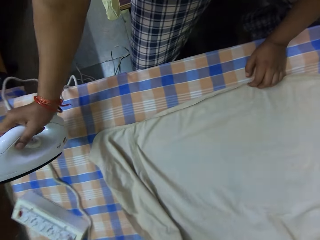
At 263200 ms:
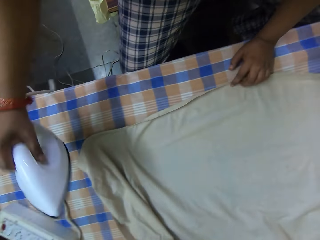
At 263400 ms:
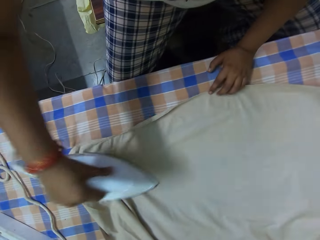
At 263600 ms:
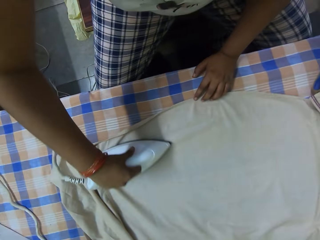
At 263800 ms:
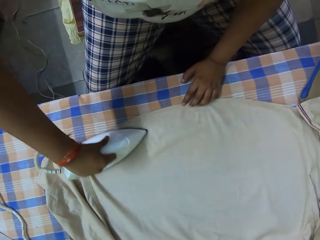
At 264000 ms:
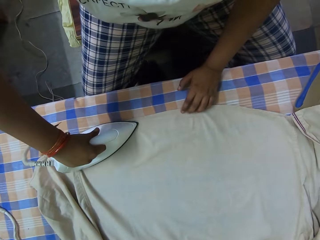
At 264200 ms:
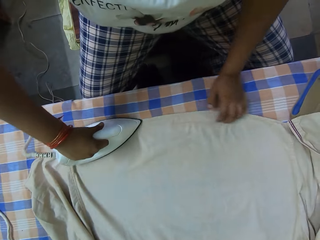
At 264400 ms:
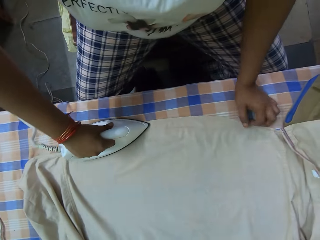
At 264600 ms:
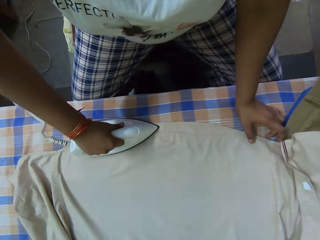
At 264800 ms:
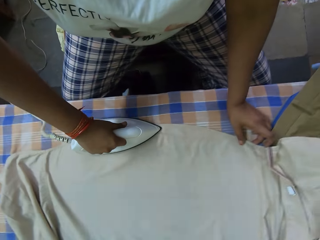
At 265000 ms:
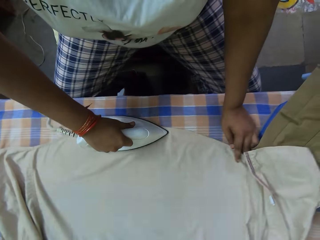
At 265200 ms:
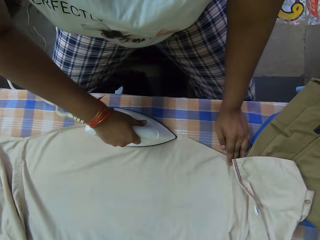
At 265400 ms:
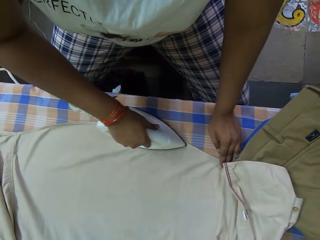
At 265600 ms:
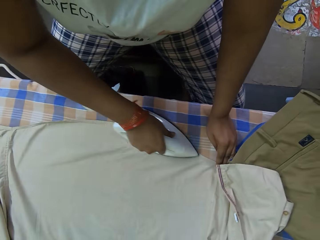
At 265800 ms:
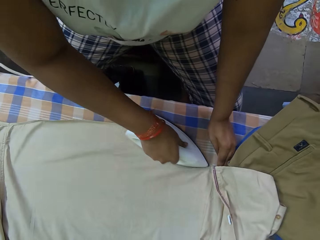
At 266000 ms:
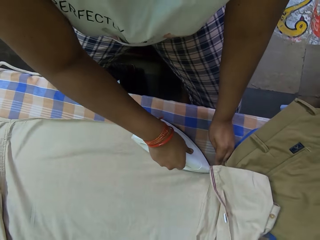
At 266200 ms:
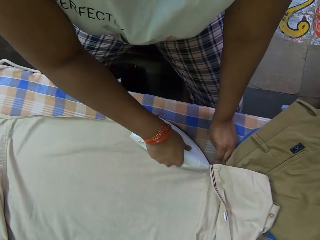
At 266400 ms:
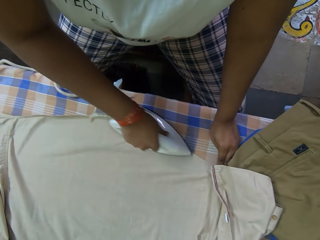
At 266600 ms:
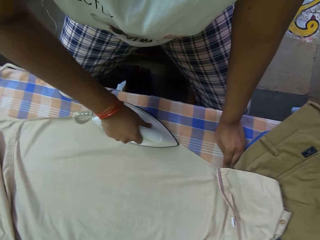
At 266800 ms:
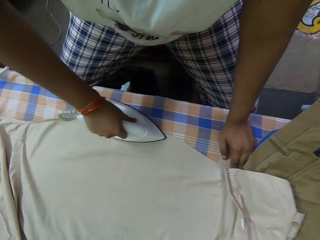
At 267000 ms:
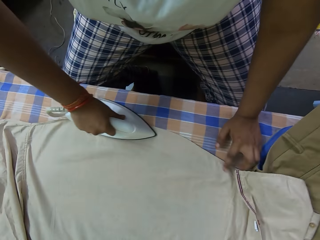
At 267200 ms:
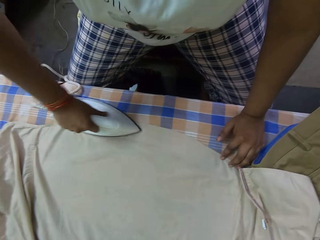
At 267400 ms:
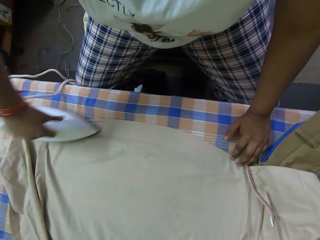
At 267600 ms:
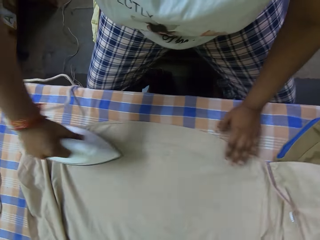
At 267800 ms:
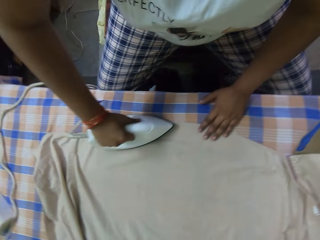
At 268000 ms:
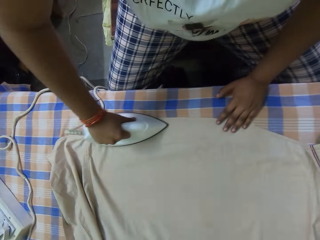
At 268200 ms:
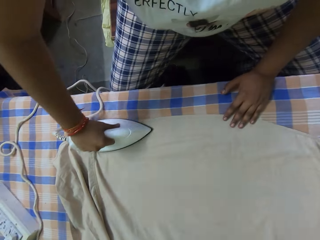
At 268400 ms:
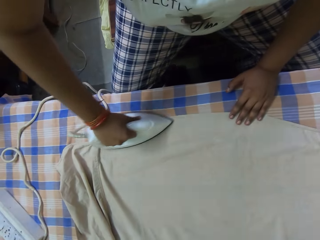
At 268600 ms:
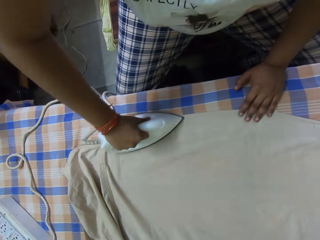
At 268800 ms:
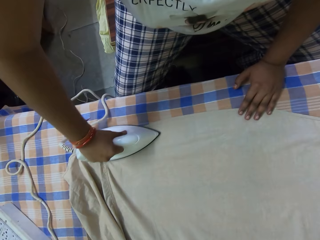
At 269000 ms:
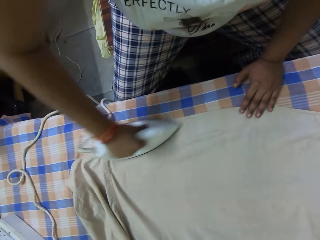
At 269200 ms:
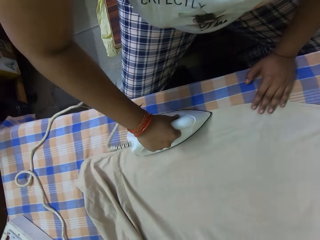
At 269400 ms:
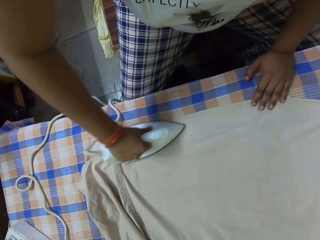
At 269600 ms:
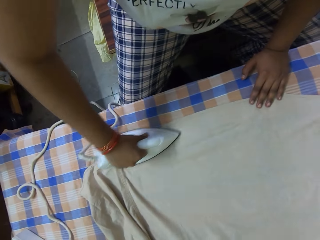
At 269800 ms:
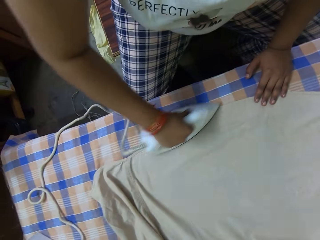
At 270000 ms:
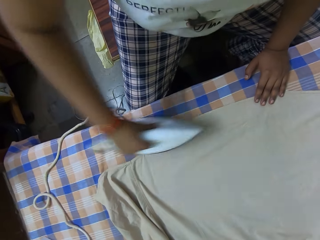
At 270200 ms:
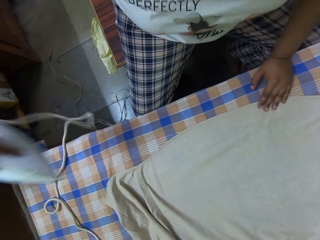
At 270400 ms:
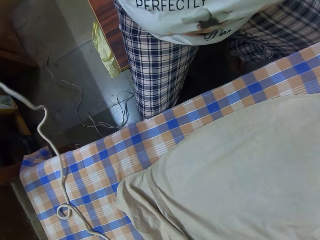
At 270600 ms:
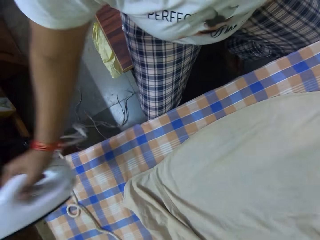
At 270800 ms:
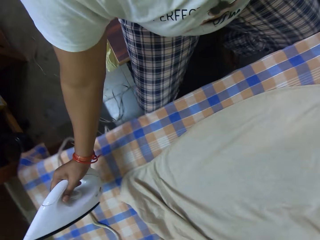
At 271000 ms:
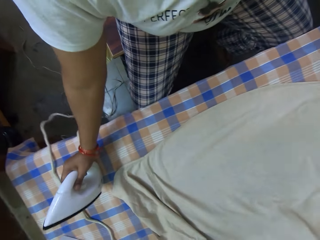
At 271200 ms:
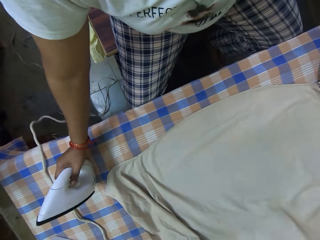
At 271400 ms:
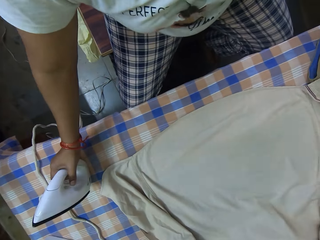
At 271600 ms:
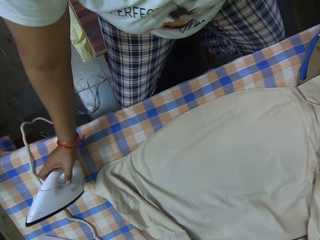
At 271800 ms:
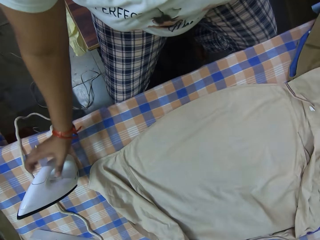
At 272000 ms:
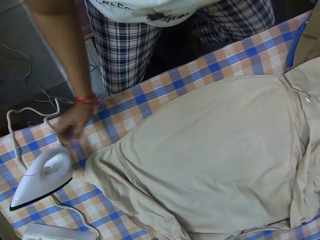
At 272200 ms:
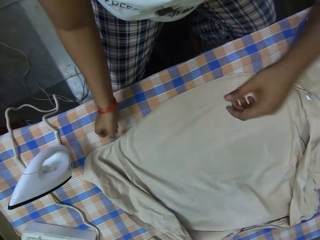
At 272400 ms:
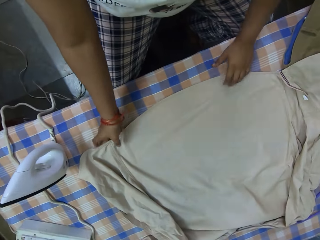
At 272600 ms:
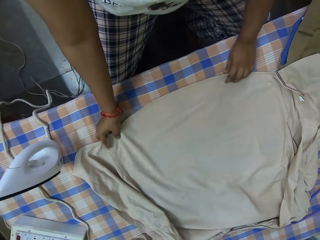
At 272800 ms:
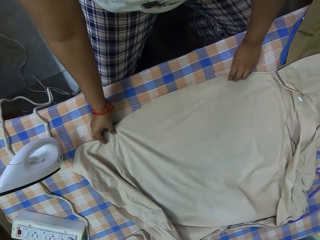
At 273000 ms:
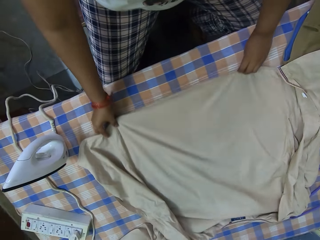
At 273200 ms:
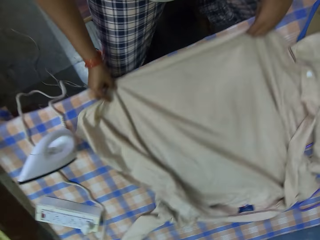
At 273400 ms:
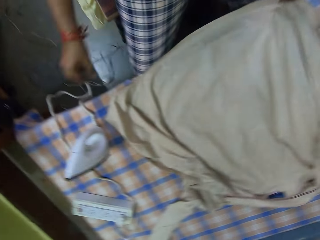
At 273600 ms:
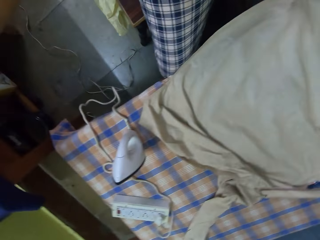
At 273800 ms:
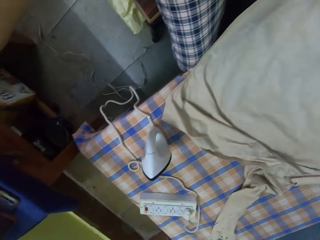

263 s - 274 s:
The camera wearer straightens the shirt on the table with the electric iron in her right hand. She places the electric iron on the table with her right hand. She pulls the shirt and adjusts the shirt on the table with her hands.

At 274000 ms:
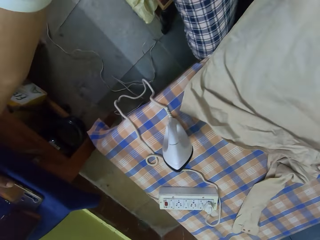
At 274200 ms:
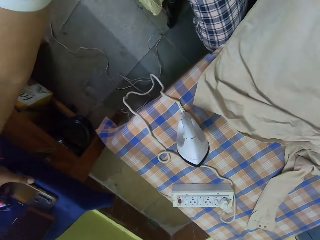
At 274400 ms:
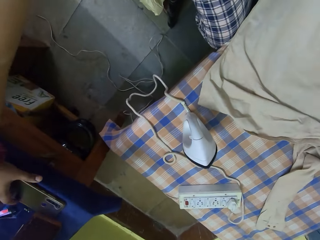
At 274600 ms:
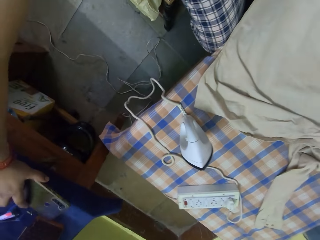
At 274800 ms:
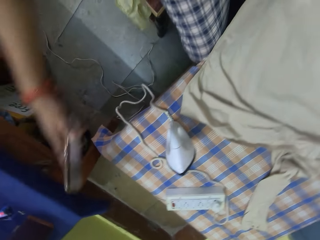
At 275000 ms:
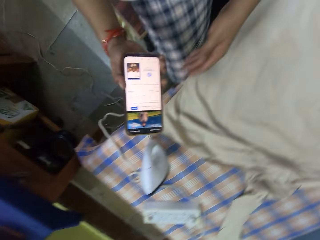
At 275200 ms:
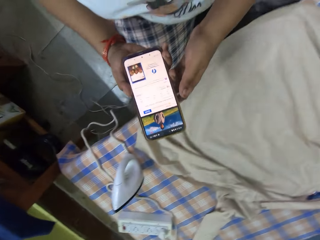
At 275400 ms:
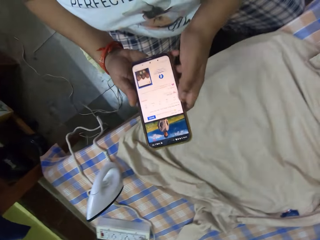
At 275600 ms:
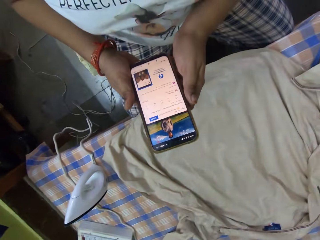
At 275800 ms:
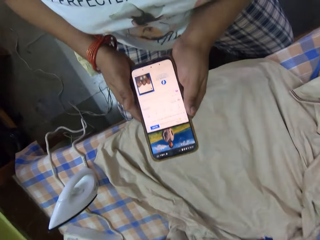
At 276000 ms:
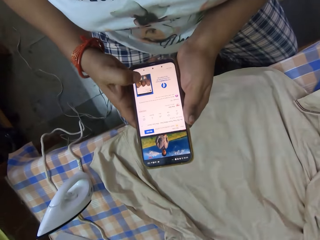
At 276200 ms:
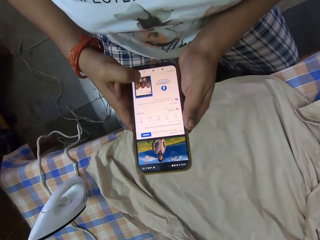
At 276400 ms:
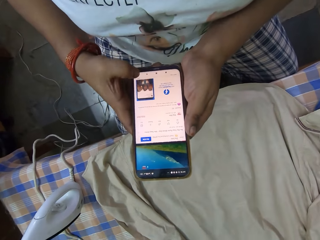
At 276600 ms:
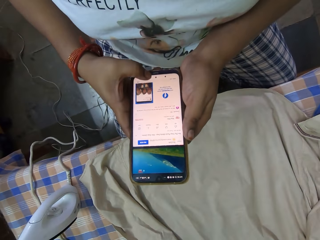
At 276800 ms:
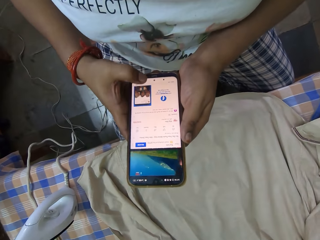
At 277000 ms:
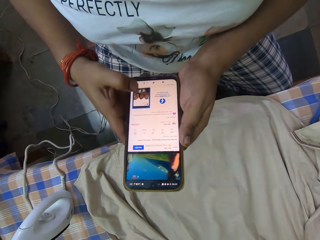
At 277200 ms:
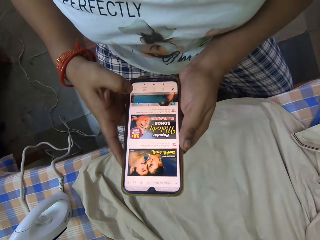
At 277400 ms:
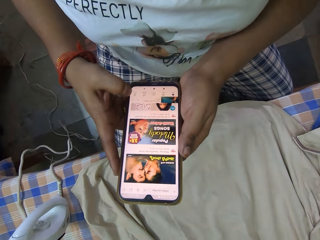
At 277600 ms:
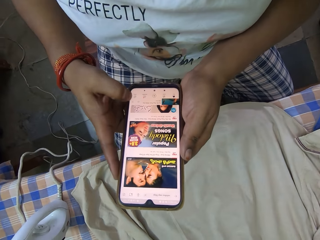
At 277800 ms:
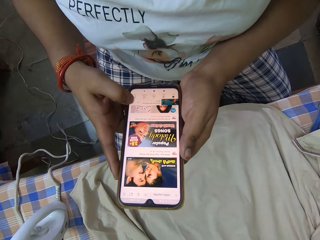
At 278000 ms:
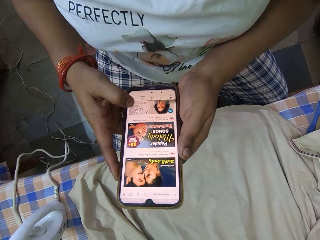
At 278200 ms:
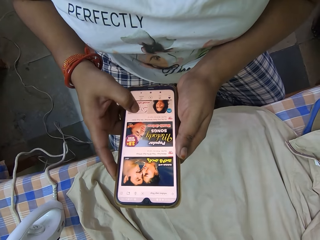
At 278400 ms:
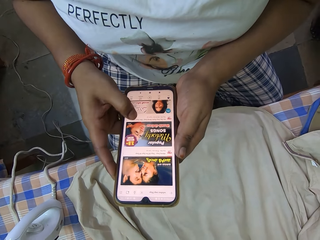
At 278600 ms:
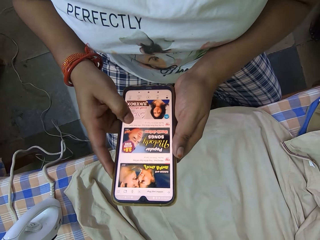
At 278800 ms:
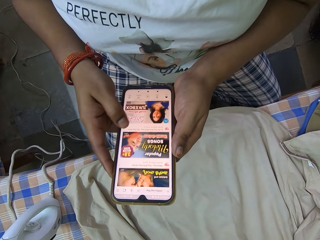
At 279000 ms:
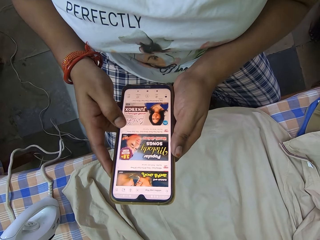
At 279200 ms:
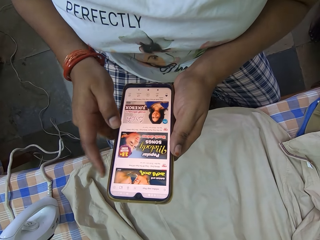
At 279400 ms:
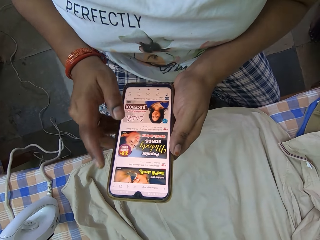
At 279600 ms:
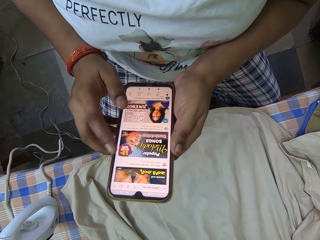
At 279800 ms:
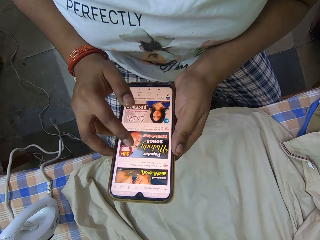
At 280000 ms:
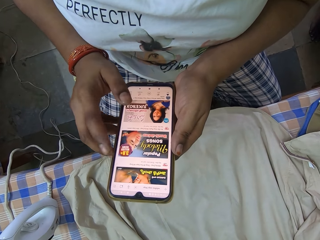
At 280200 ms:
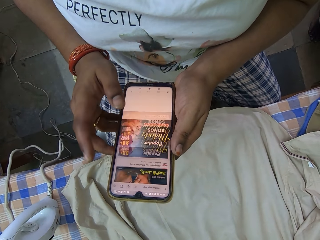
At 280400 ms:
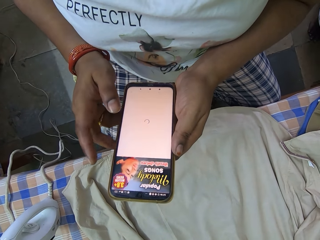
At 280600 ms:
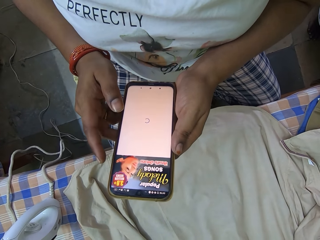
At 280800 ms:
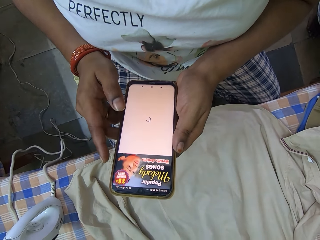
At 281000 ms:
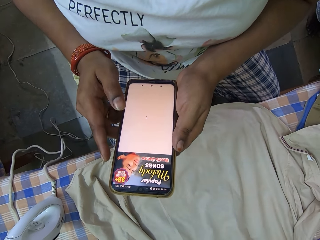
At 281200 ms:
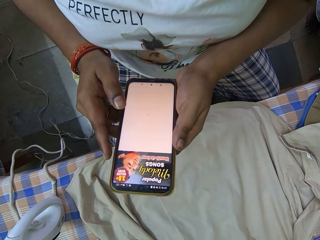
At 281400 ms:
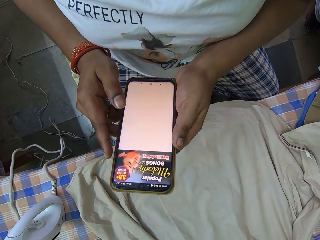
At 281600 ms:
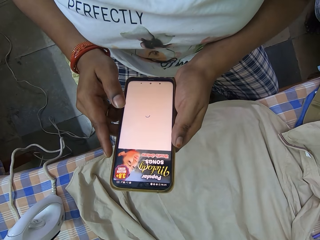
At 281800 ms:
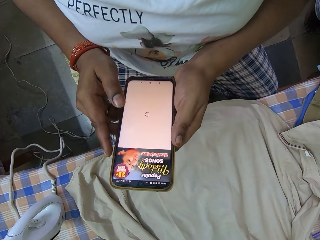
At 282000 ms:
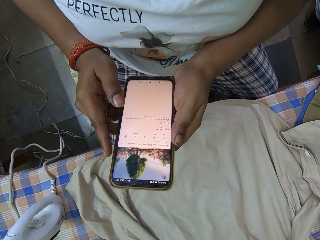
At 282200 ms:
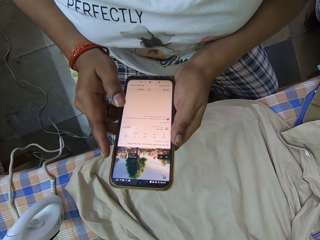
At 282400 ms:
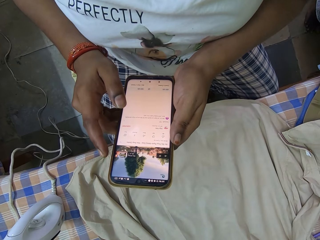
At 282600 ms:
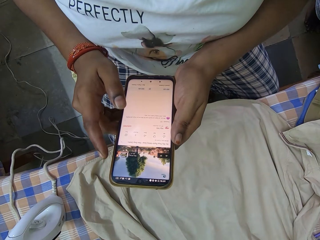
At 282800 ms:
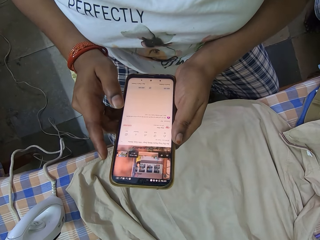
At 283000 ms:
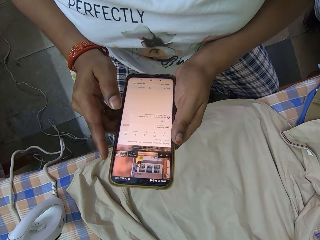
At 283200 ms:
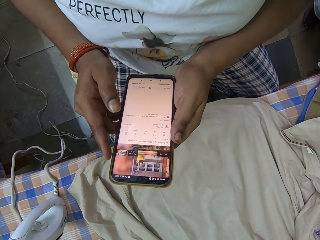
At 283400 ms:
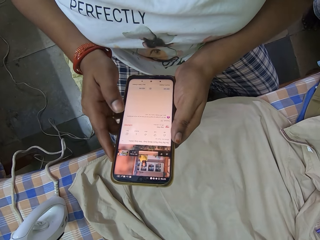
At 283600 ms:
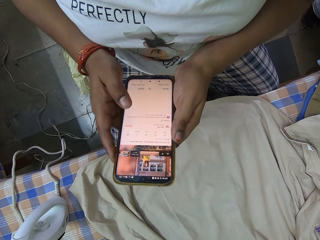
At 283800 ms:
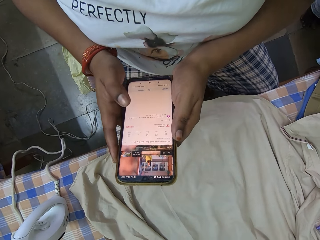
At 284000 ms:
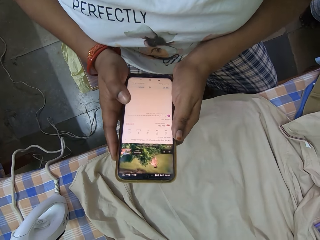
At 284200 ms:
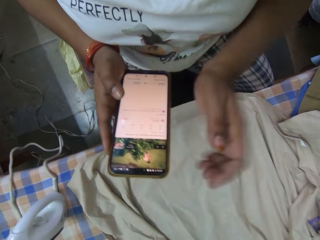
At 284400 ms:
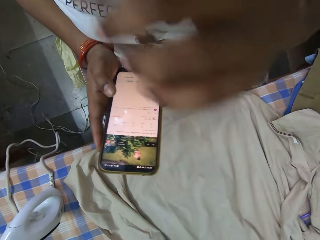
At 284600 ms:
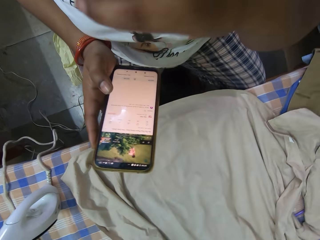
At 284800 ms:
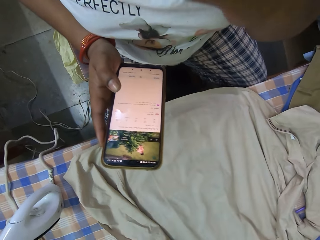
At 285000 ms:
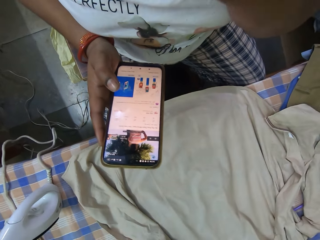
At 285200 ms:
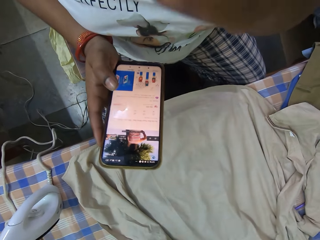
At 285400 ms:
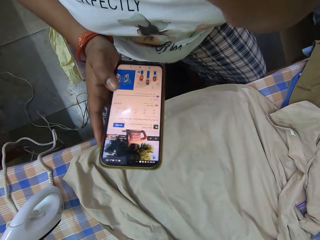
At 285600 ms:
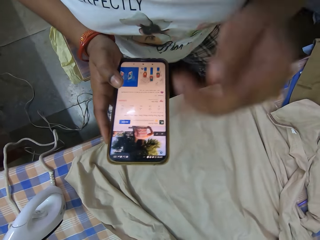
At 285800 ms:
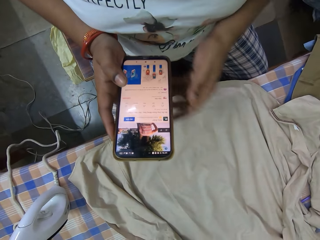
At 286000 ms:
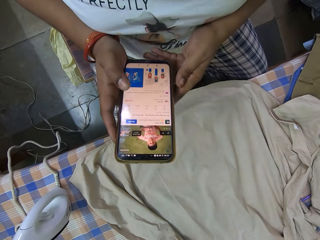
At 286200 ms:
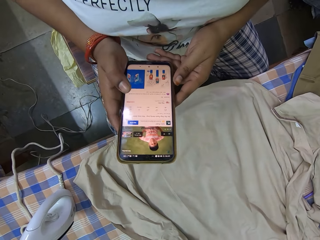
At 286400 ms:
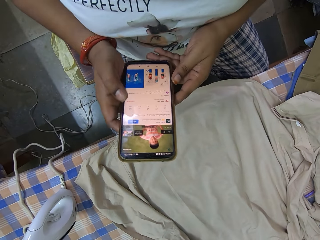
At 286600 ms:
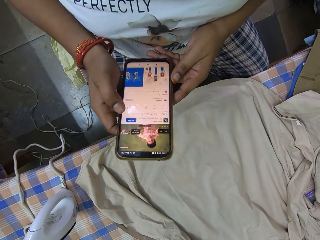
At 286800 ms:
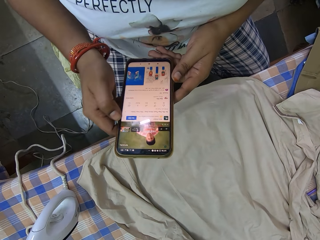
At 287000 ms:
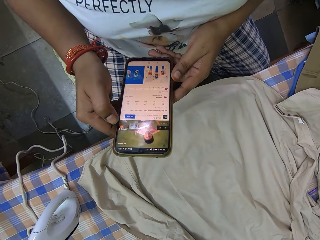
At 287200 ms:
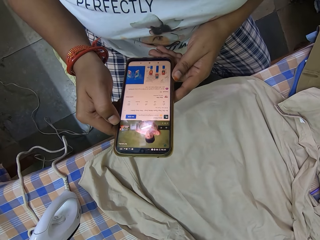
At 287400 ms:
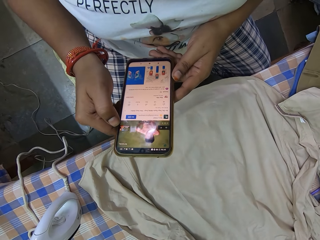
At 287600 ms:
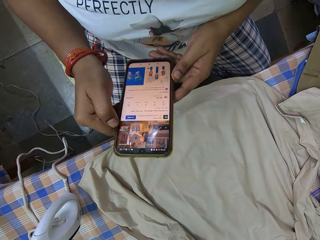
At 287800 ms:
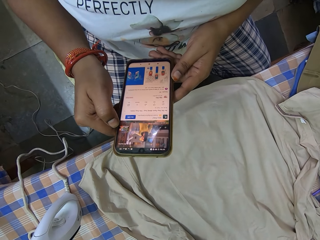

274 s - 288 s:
The camera wearer picks up a phone from a table with her left hand. She holds the phone with her hands. She operates the phone with her right hand. She passes the phone from her left hand to her right hand. She touches her face with her left hand. She holds the mobile phone with her hands.
